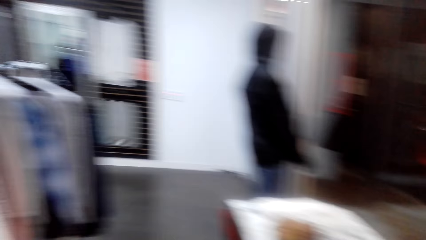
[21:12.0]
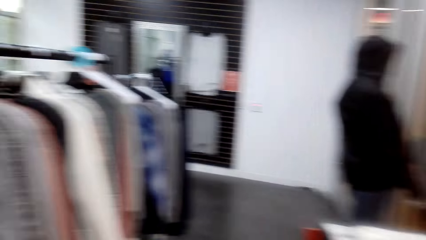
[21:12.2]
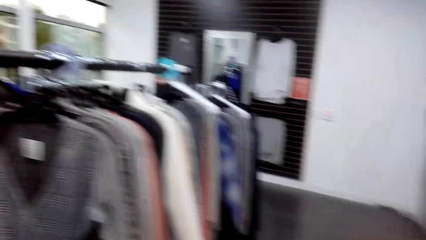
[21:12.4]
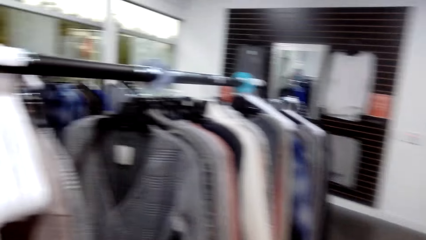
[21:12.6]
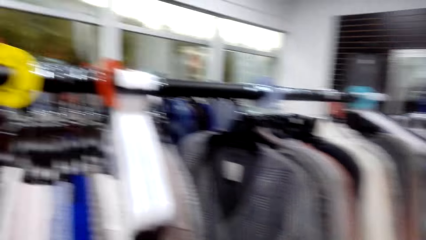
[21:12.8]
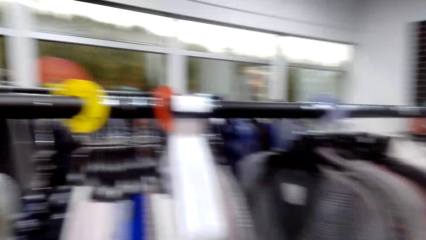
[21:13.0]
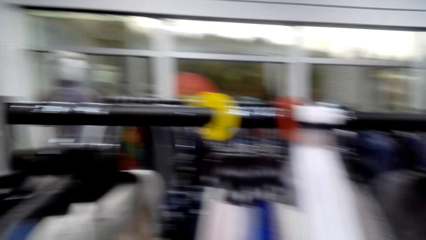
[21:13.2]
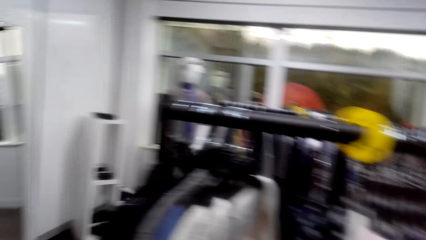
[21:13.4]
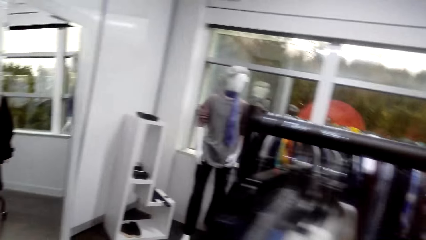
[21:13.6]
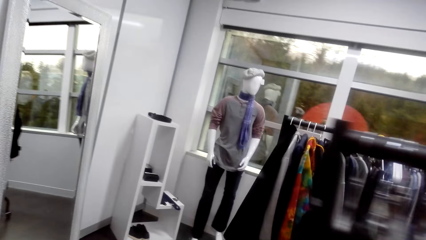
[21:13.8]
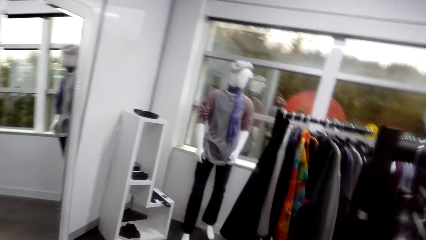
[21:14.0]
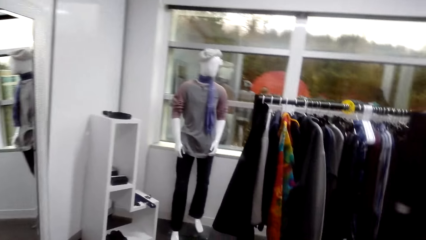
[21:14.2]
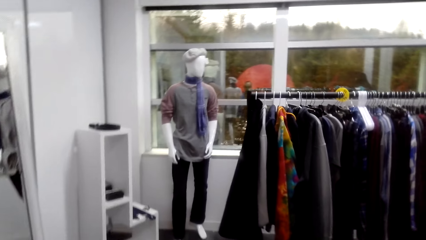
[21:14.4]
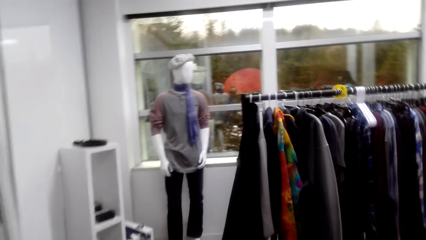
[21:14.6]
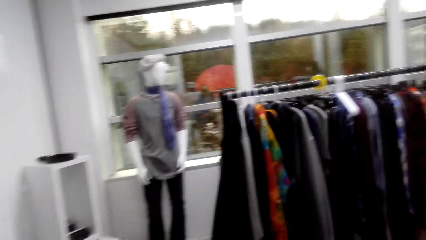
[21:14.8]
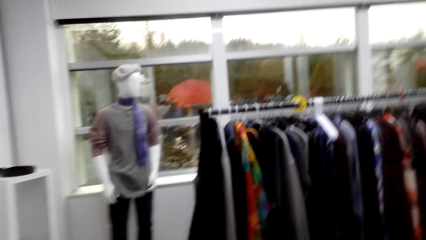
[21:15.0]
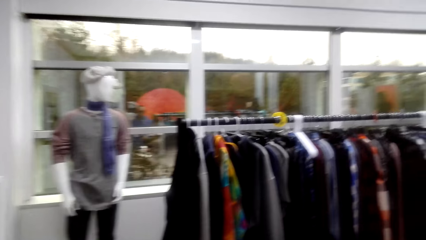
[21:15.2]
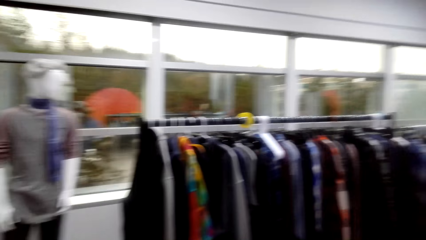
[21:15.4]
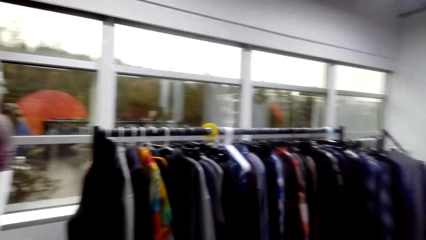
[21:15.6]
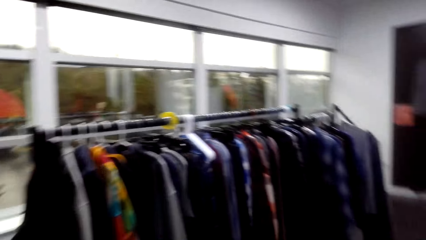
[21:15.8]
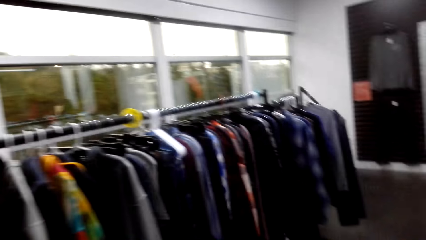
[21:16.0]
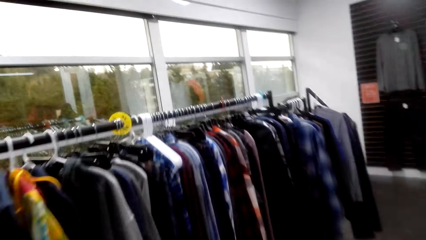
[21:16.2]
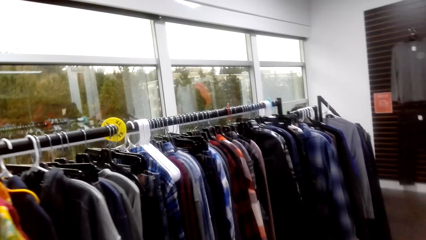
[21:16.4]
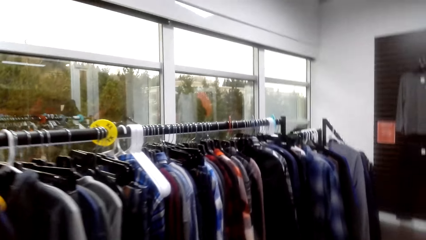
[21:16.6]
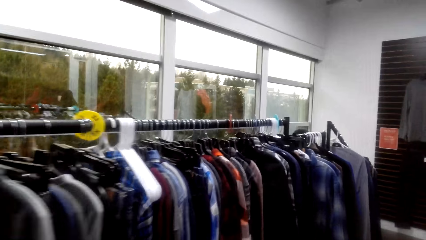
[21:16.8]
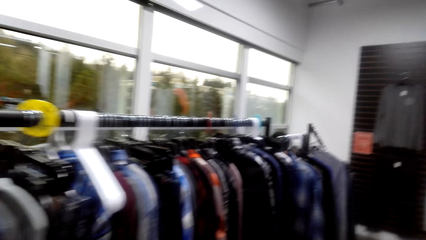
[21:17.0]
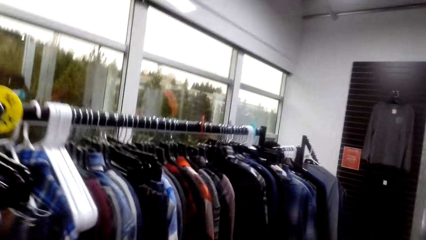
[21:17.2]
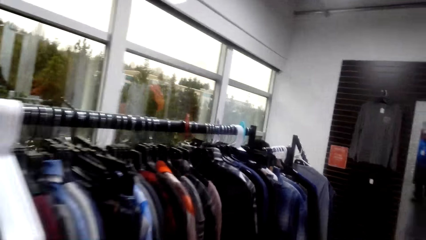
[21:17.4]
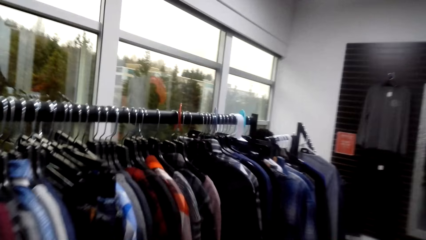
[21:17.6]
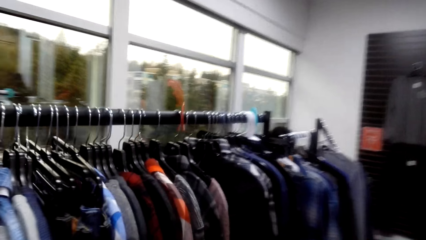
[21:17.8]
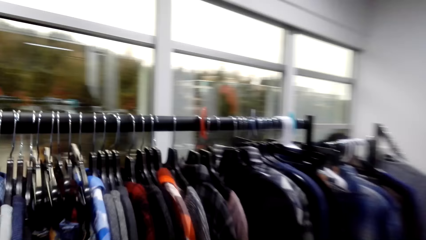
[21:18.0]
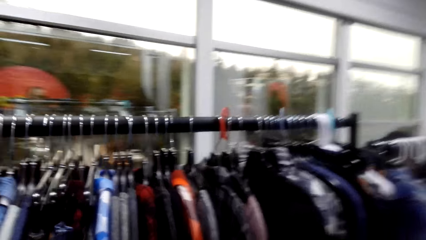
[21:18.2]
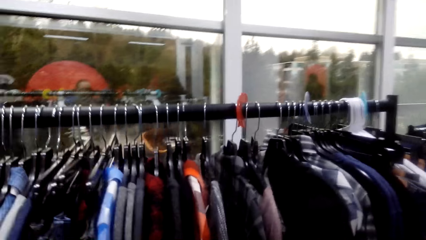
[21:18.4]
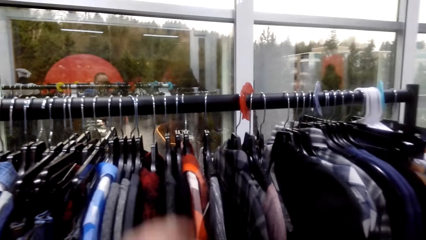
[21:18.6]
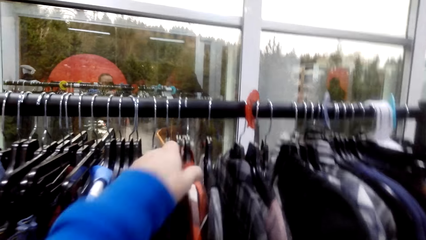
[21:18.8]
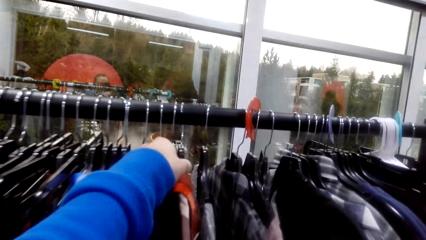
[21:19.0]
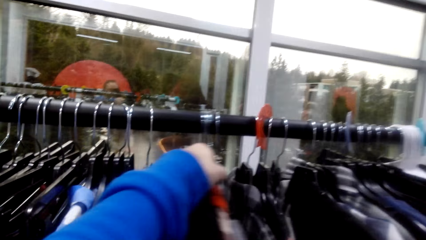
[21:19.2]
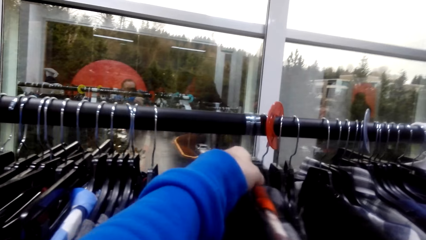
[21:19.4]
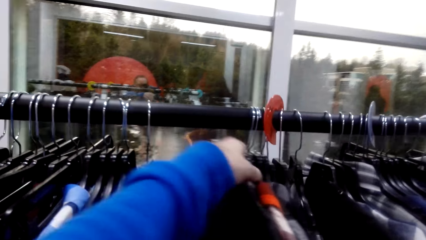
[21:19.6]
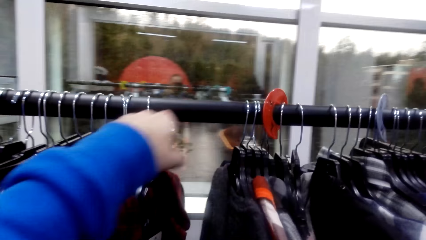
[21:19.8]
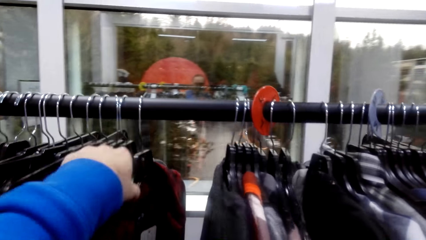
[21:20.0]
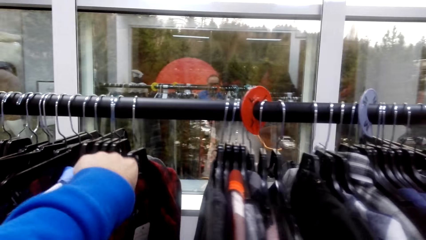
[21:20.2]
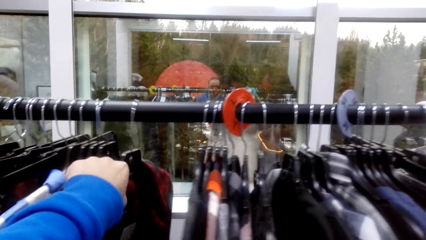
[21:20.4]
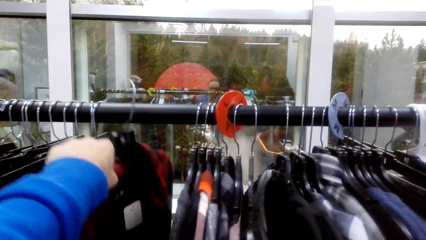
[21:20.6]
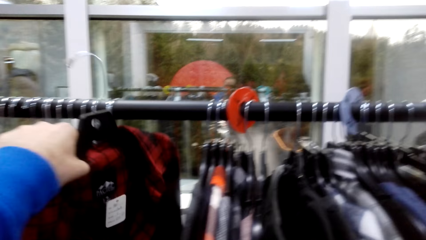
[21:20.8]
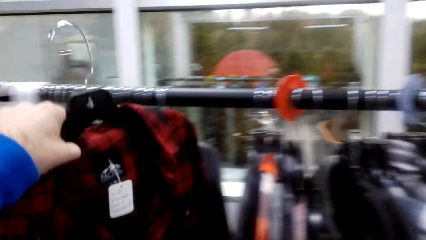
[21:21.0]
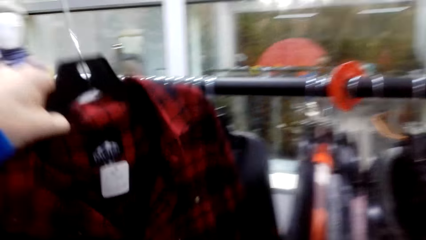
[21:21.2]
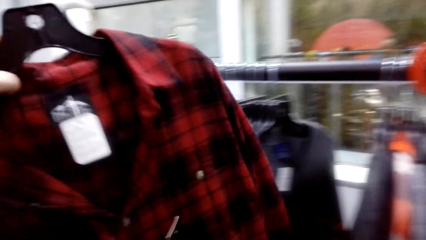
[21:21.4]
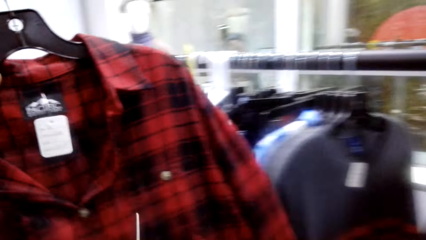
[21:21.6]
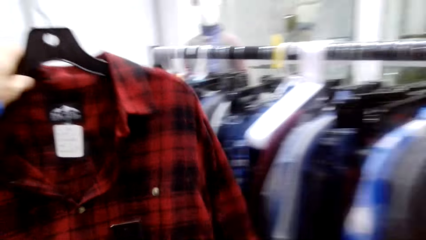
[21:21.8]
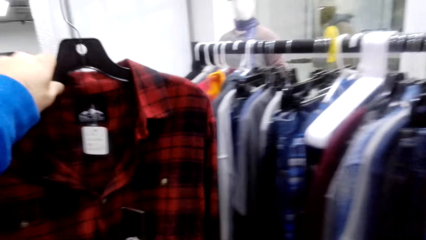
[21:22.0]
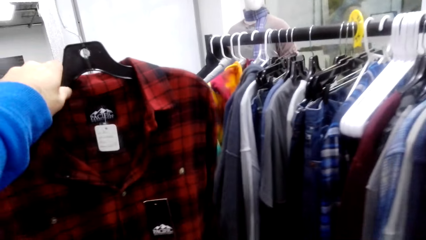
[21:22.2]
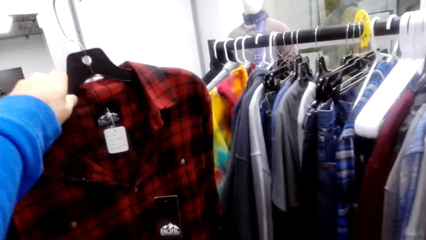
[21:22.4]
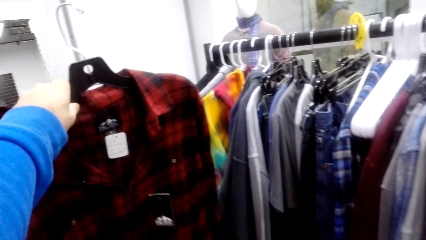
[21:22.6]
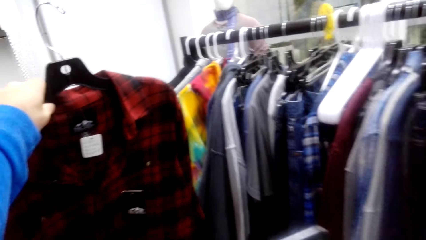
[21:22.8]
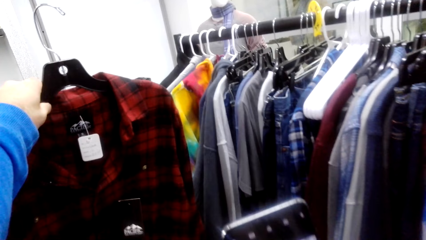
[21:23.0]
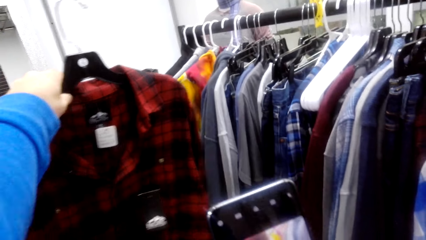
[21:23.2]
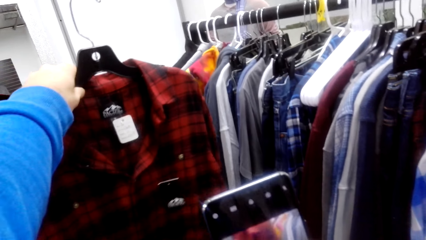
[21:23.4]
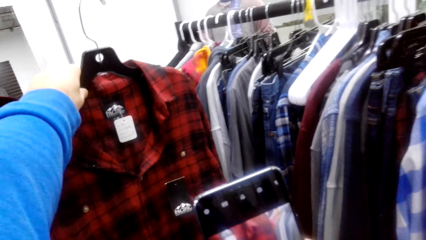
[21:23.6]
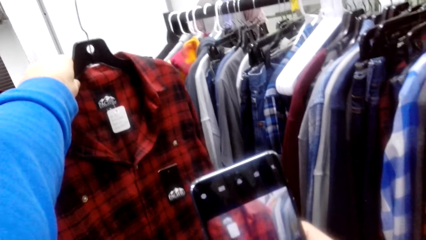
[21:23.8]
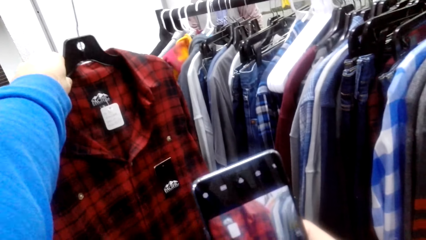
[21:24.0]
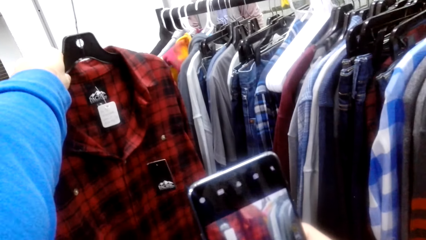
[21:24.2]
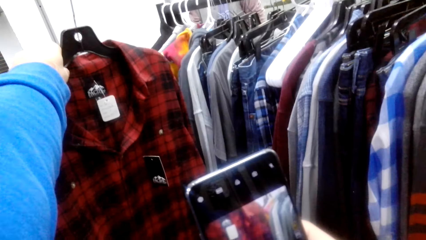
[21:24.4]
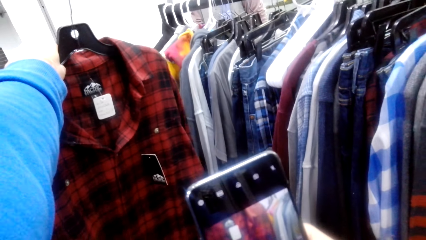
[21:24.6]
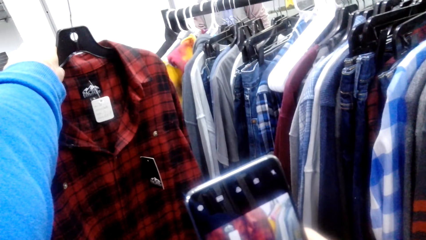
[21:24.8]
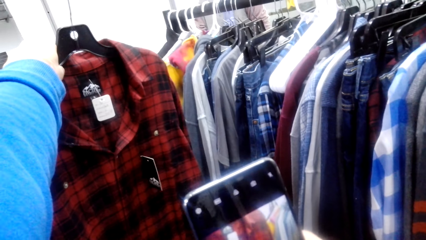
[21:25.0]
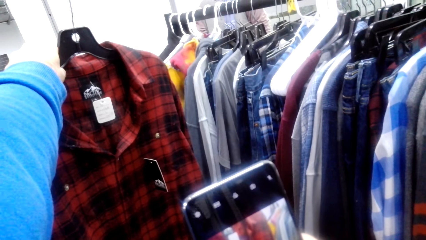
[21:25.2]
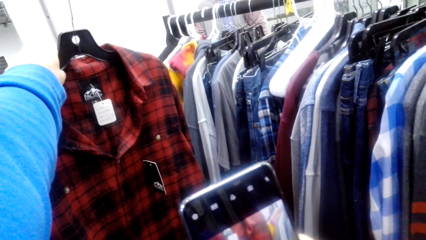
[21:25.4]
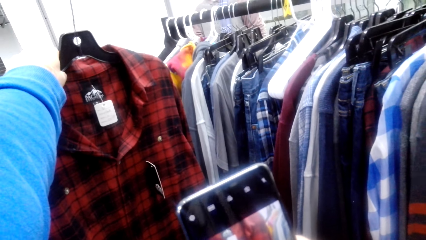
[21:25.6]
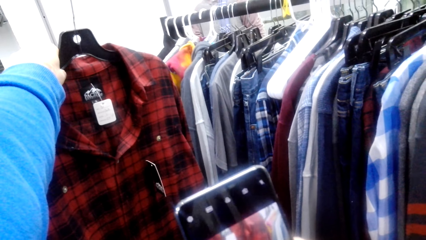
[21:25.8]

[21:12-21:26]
The camera wearer walks around. They pick the cloth on the hanger. They take the pictures.

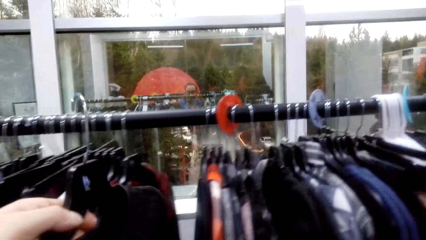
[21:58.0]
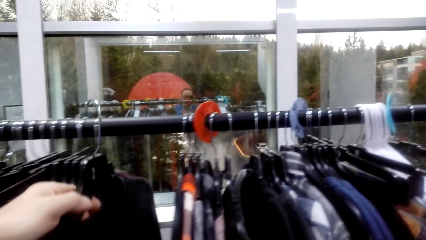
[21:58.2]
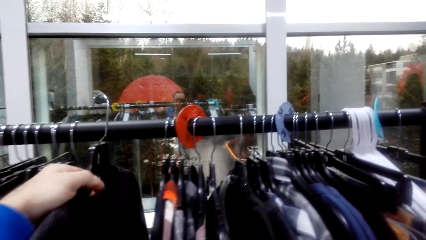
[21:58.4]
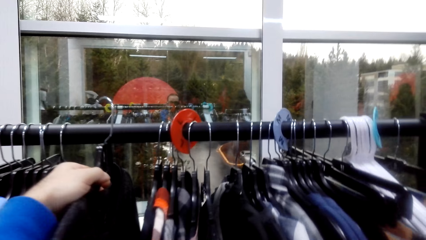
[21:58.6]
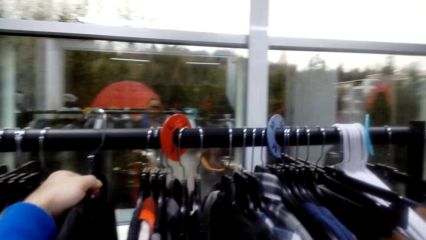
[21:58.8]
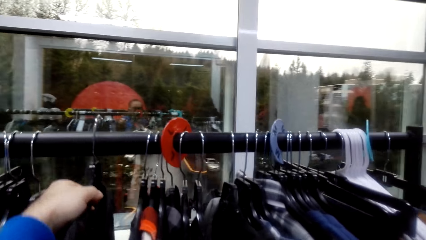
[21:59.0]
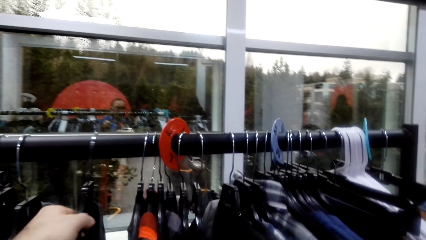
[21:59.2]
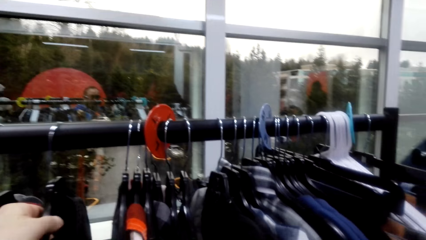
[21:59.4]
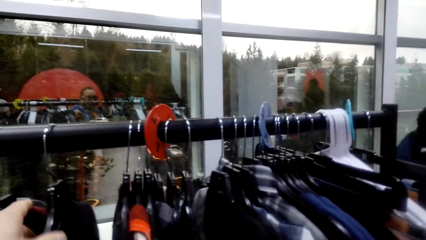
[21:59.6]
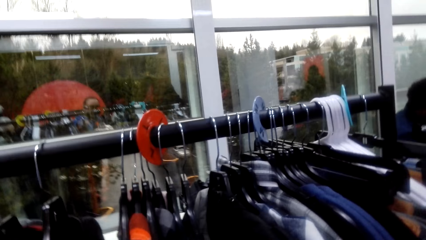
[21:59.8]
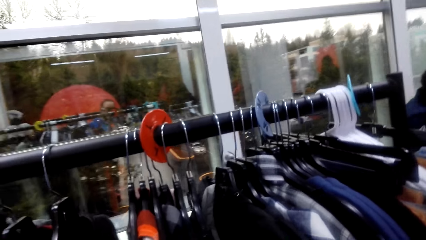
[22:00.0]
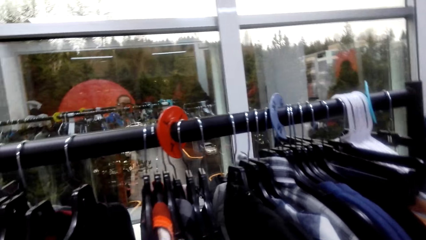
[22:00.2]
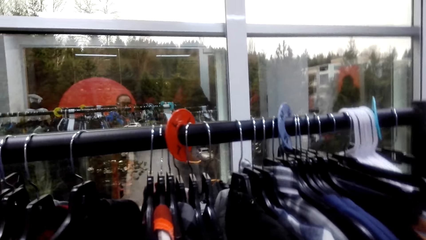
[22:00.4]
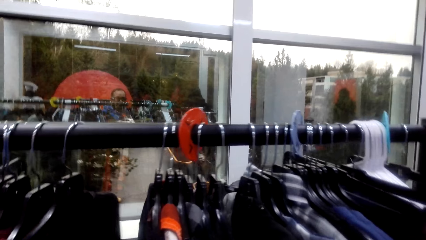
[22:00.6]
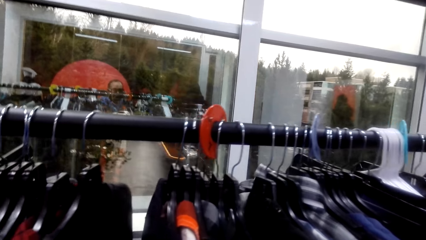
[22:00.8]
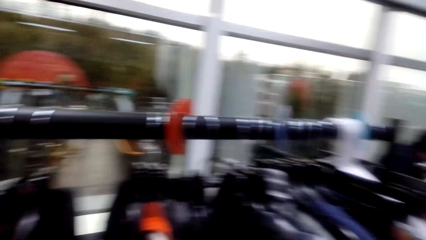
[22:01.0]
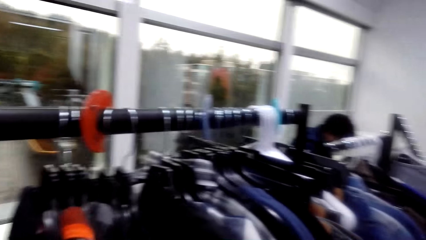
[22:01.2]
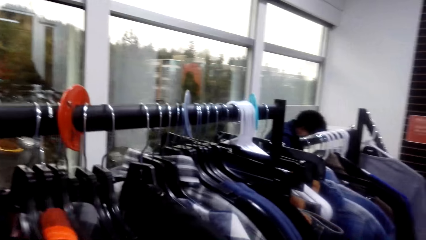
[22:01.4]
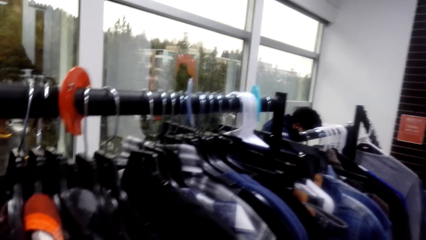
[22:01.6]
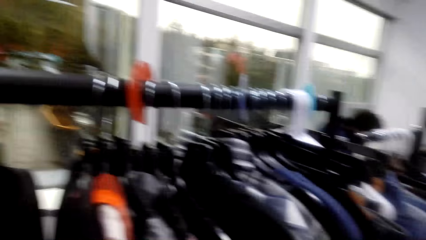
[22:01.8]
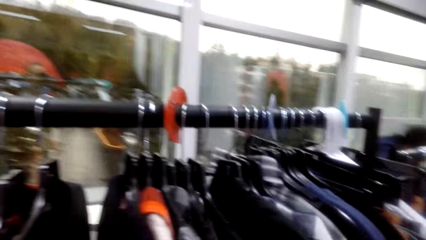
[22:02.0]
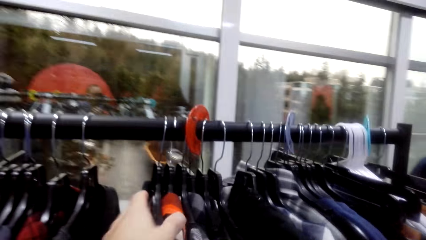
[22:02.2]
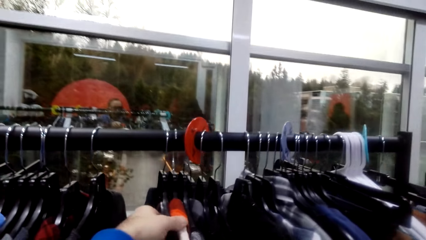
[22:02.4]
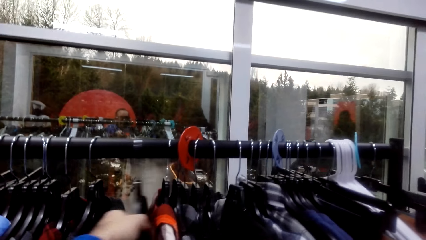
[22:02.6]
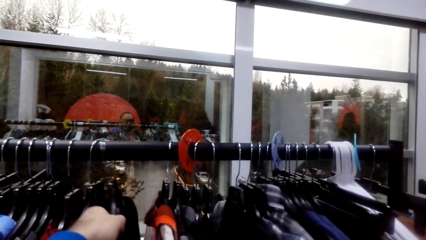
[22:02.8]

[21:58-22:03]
The camera wearer puts the cloth on the hanger.
